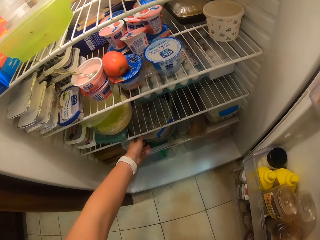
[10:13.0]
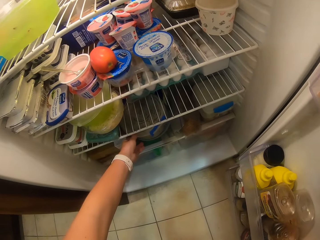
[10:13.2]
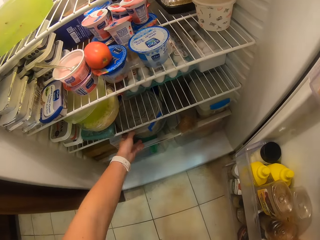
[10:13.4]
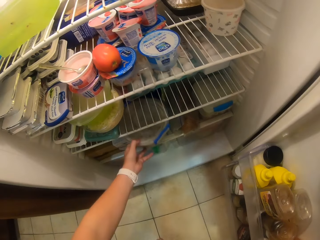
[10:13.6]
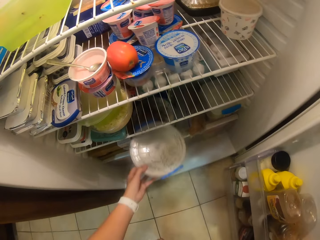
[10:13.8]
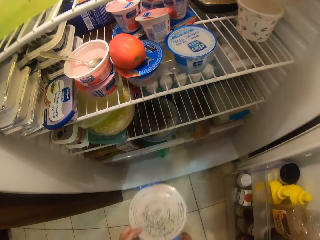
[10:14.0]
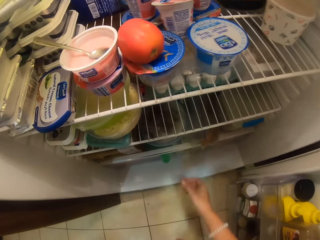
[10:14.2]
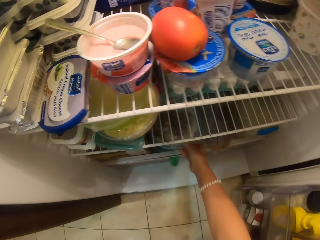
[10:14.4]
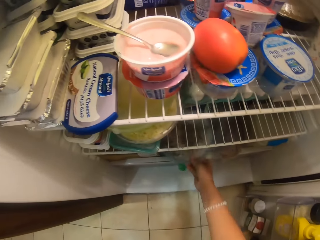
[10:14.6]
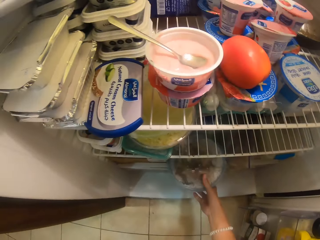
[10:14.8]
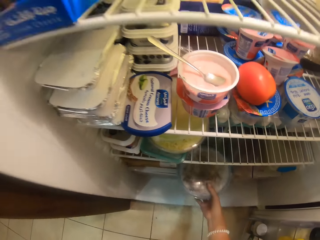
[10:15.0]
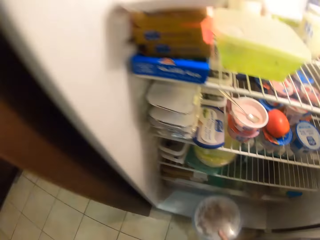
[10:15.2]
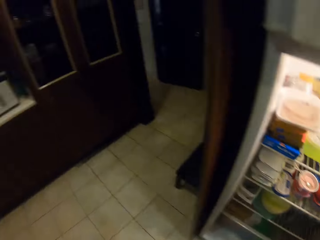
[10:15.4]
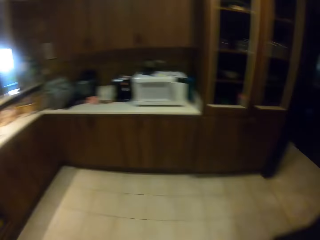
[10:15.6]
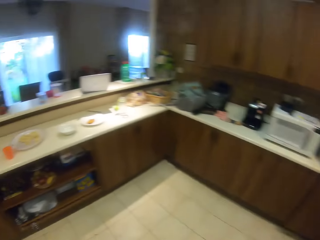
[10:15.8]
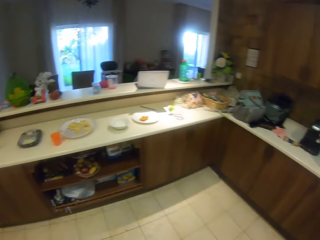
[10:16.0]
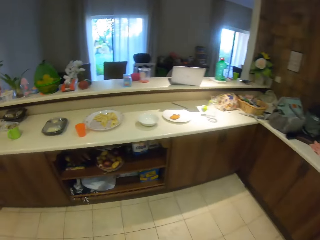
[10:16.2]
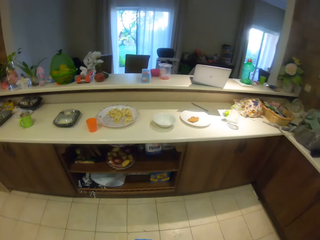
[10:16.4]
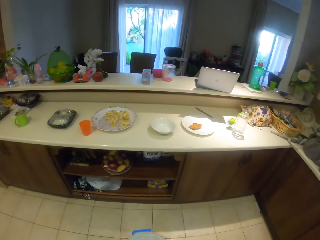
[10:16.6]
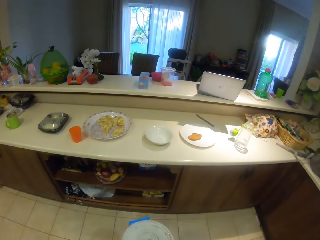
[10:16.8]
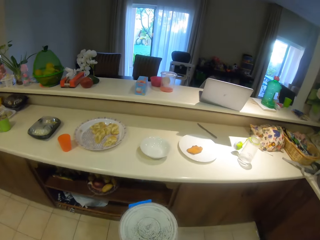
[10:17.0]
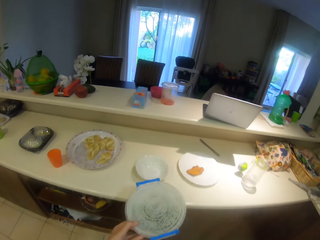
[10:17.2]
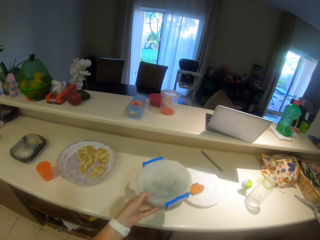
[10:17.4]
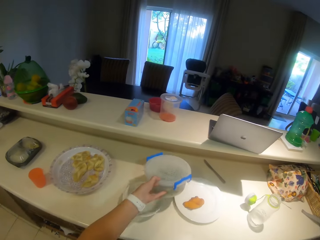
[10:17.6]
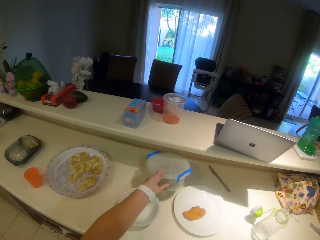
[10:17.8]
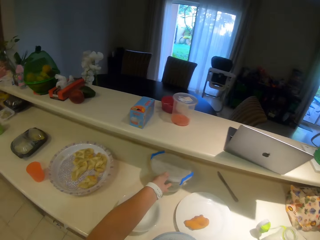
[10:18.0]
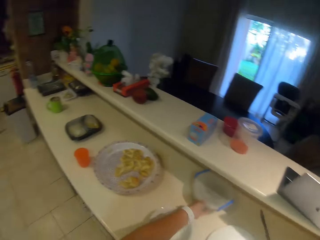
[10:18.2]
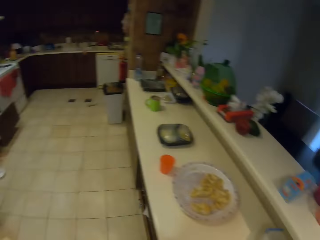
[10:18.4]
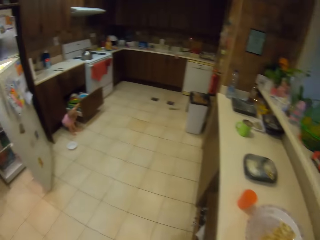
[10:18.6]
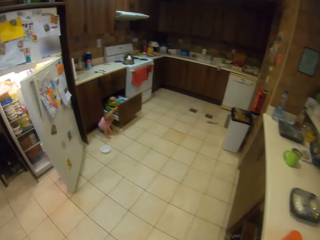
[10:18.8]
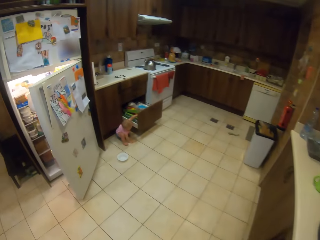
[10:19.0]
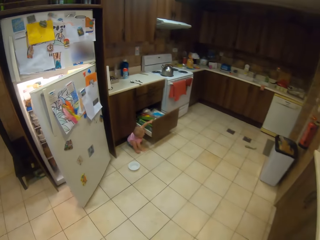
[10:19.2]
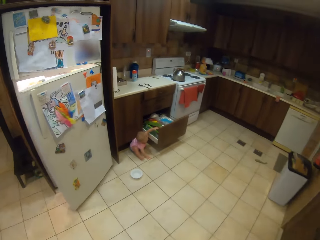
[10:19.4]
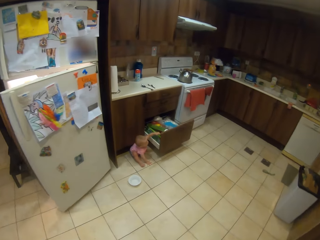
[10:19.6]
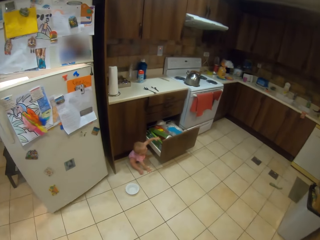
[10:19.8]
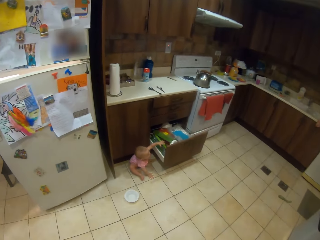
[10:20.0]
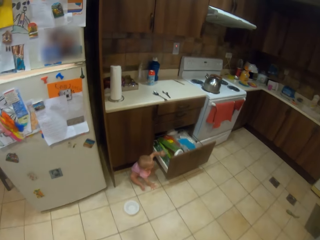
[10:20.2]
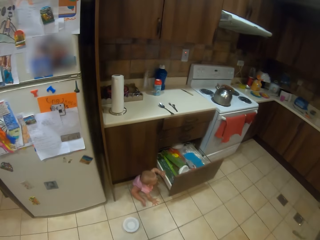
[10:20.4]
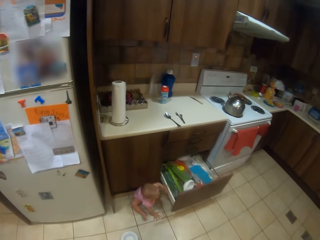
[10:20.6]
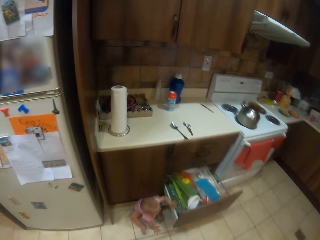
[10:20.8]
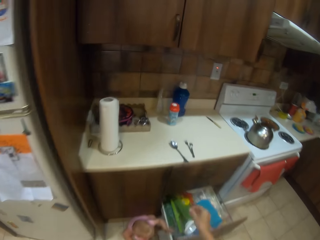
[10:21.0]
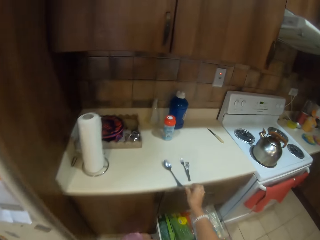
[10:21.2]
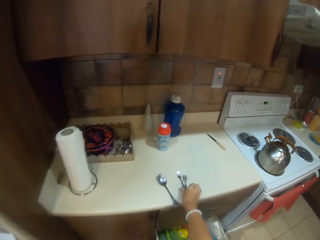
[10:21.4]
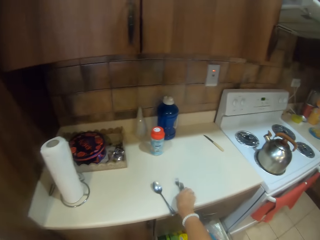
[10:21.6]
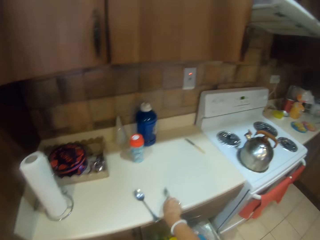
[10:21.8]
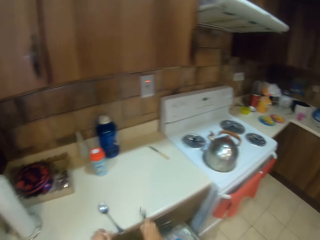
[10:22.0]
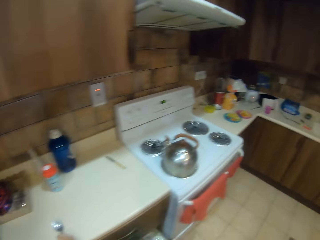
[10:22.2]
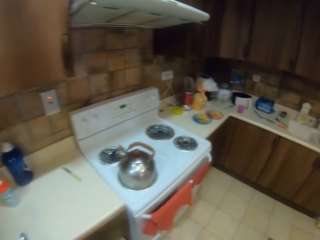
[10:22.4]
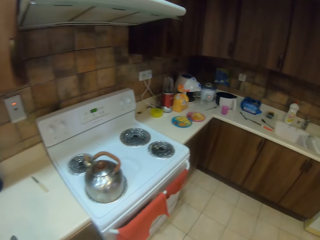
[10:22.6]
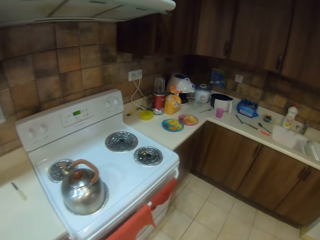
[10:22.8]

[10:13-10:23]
The camera wearer takes a container from the fridge. They step forward and walk around the kitchen. They place the container on the table. A child sits down. The camera wearer walks around the kitchen and steps forward. They take forks from the table and step forward.

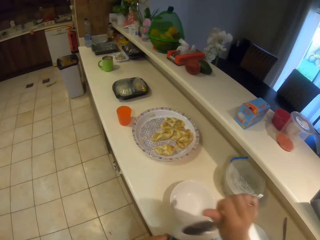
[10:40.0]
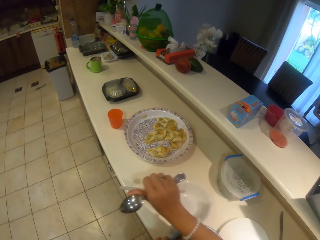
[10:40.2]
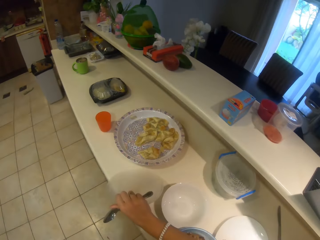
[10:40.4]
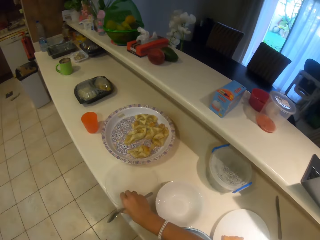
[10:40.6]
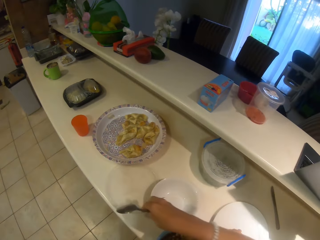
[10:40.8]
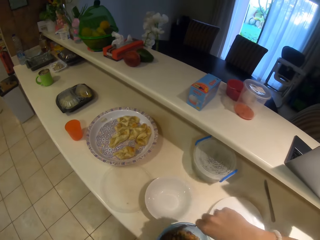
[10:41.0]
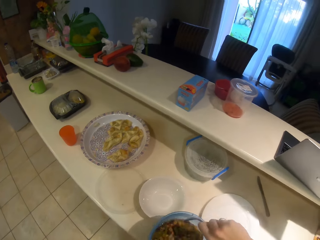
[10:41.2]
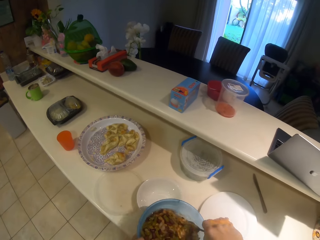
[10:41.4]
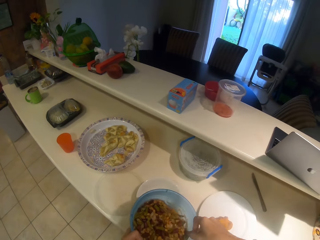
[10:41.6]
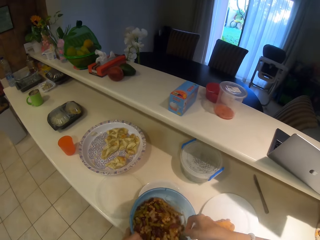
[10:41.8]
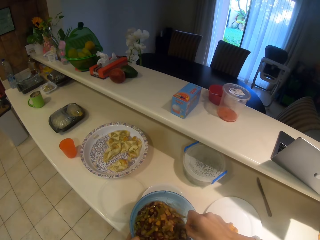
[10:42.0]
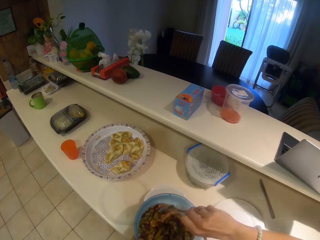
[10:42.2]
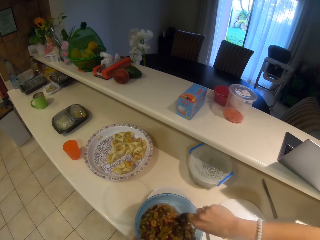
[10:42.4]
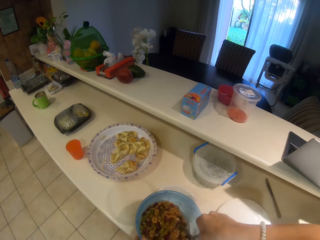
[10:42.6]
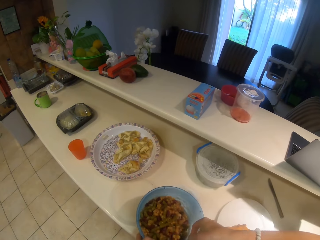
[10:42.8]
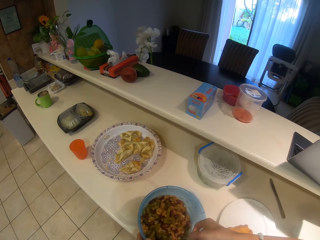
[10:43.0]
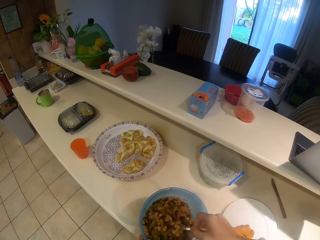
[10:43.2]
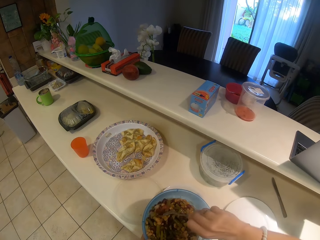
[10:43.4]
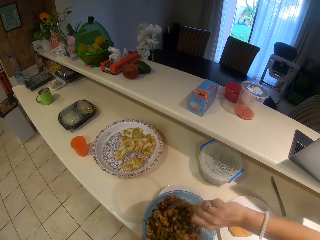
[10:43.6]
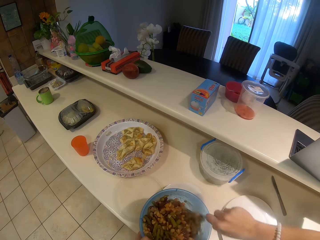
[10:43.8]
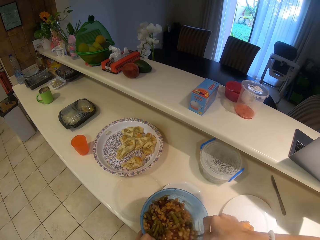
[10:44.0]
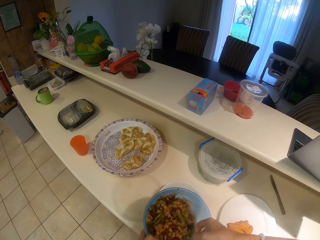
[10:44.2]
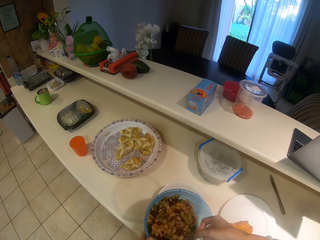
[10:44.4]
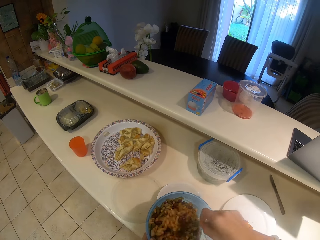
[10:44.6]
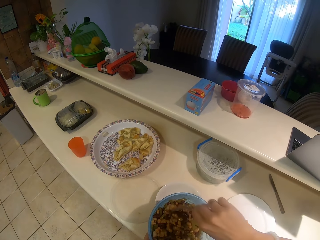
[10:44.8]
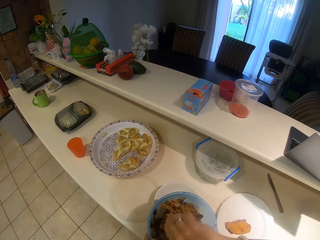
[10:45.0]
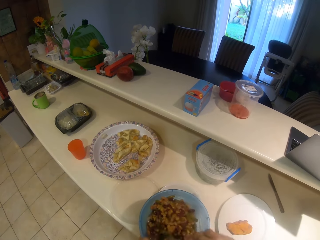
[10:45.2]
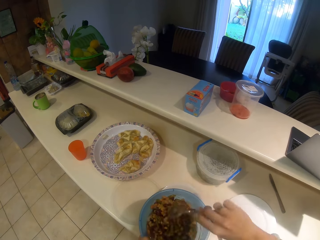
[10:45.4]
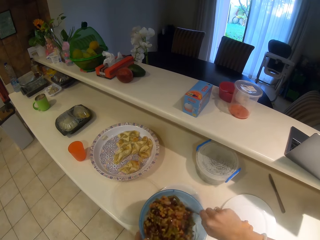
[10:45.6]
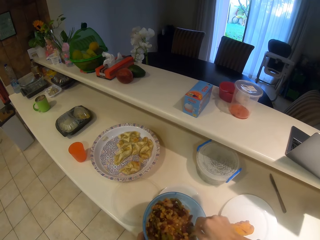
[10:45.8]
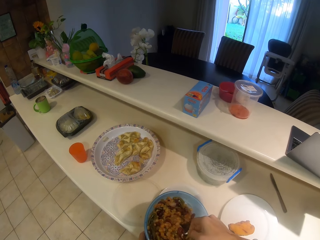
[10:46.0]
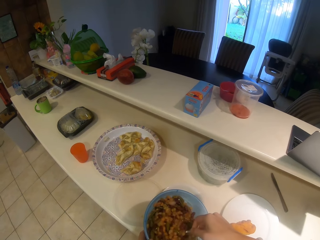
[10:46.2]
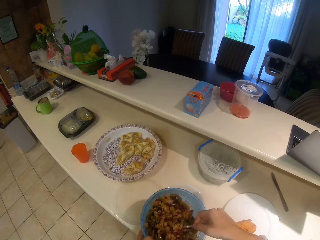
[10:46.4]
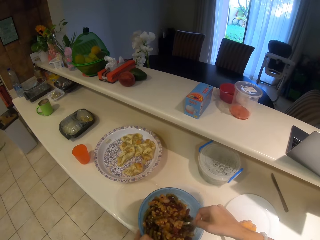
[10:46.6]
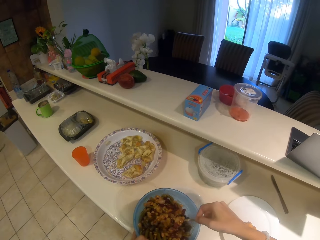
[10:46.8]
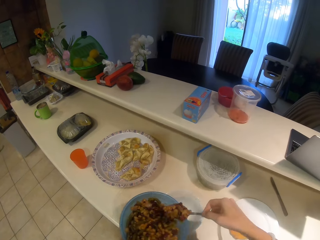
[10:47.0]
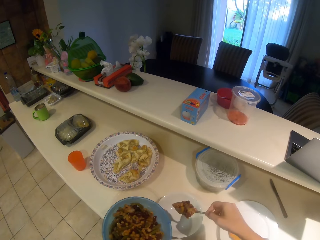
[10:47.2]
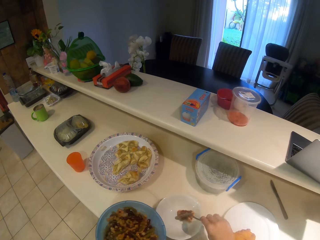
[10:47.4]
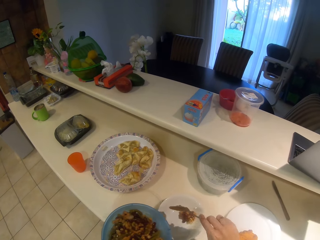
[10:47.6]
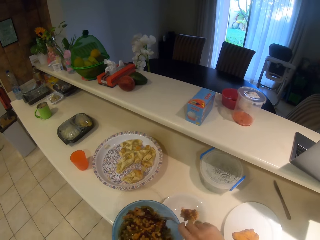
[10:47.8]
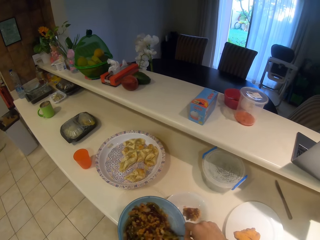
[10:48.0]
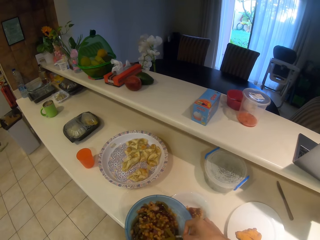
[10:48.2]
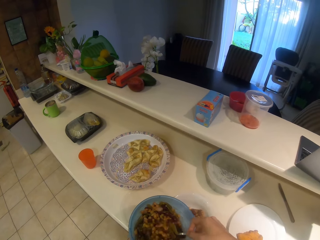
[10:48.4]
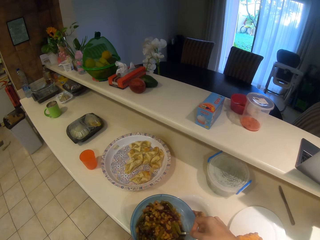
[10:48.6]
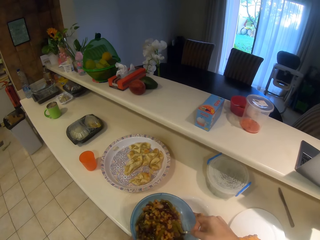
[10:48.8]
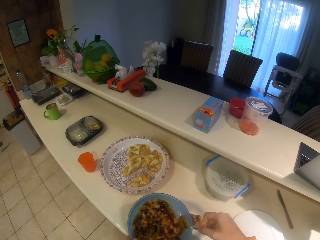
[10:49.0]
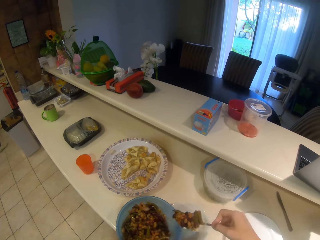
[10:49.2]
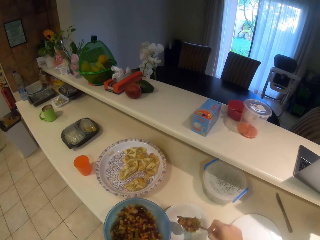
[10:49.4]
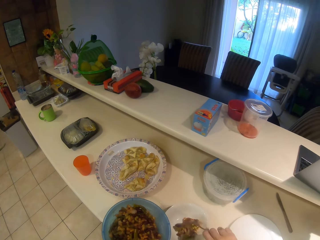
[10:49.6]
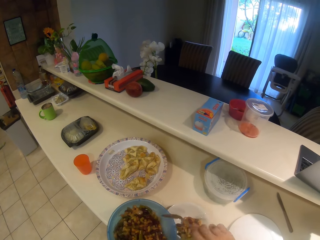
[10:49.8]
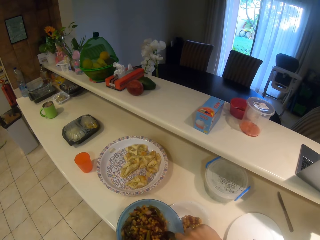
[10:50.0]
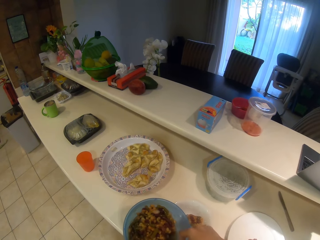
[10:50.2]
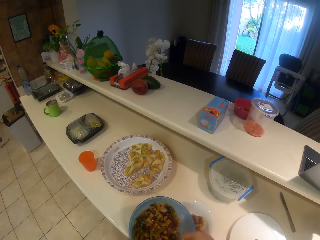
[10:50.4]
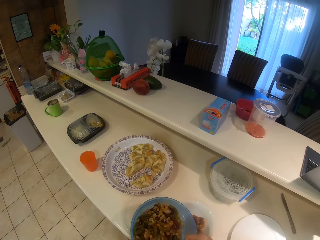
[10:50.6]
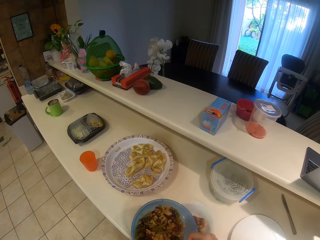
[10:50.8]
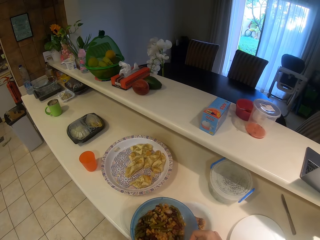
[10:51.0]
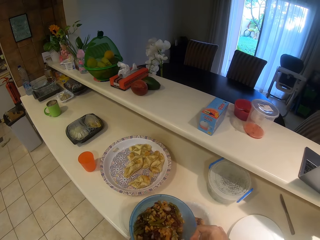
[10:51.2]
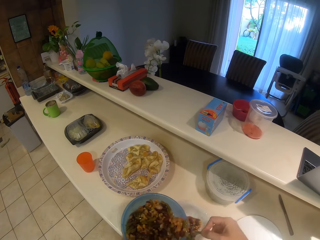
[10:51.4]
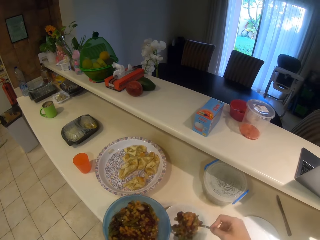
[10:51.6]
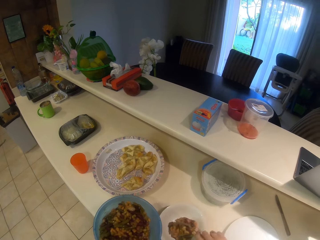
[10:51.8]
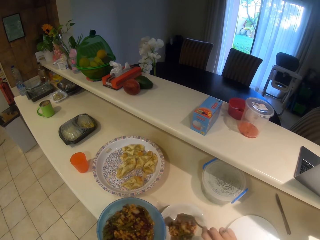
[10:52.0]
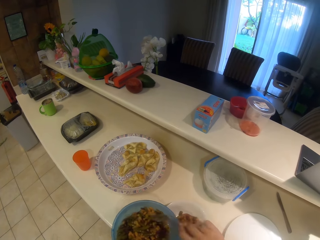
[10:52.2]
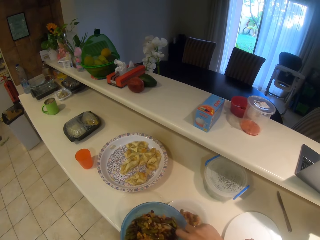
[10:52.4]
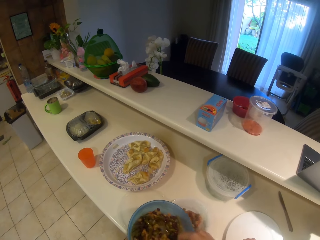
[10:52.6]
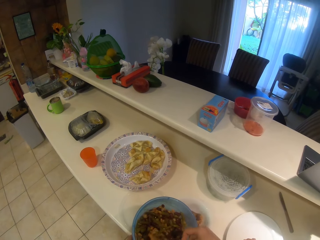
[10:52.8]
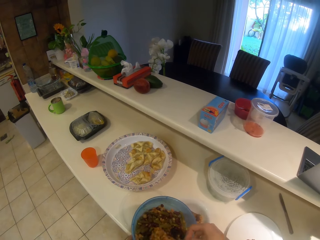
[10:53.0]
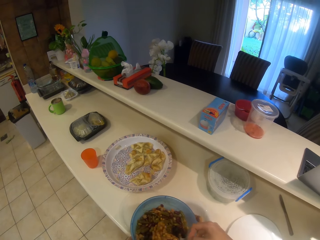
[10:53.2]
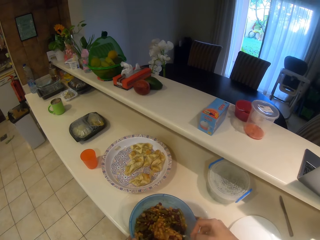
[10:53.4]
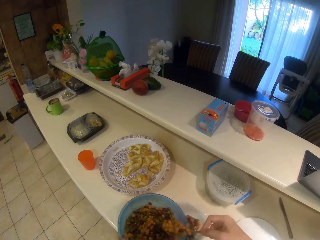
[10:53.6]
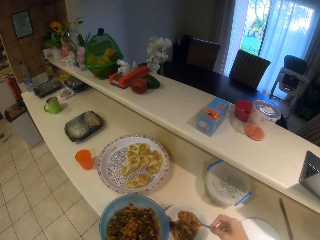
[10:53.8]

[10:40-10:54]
The camera wearer puts the lid on the table. They pick the maize and beans with the spoon. They stir the food with the lid. They put the maize and beans on the plate. They pick the maize and beans with the spoon. They put the maize and beans on the plate. They pick the maize and beans with the spoon. They put the maize and beans on the plate. They pick the maize and beans with the spoon.
